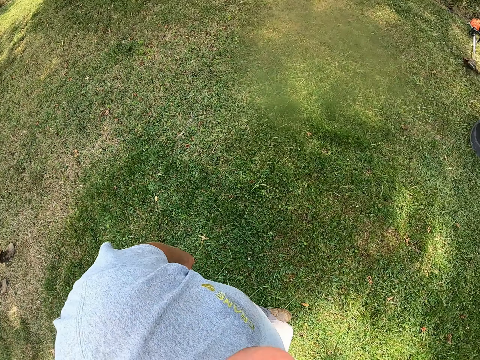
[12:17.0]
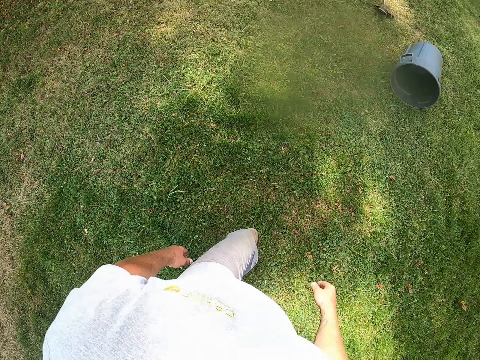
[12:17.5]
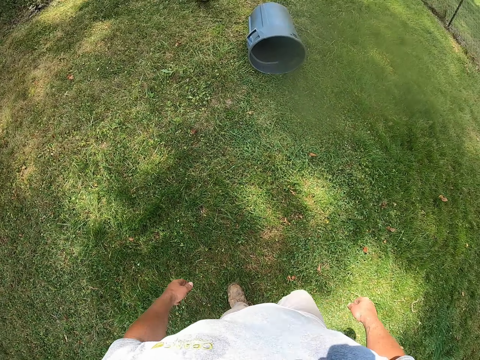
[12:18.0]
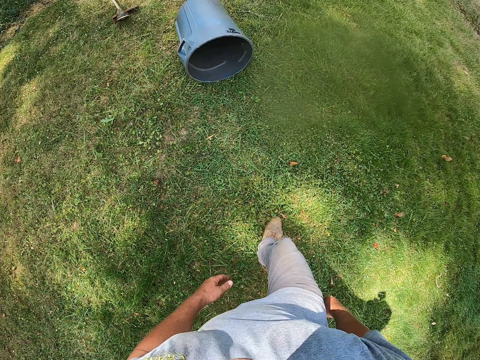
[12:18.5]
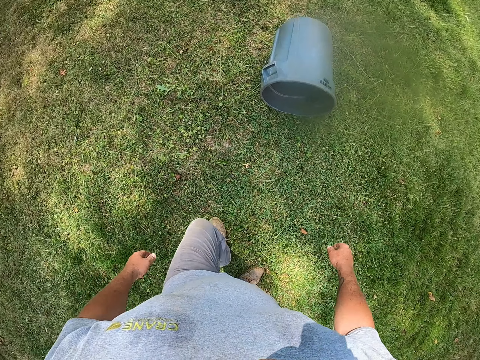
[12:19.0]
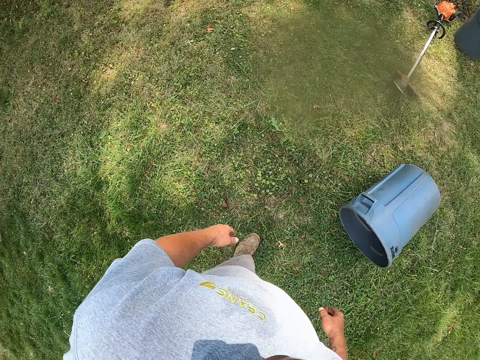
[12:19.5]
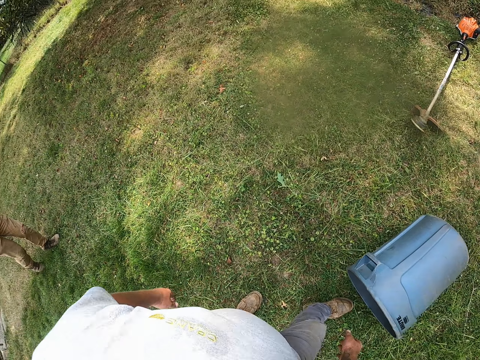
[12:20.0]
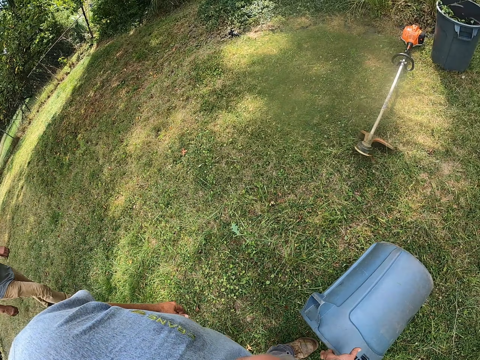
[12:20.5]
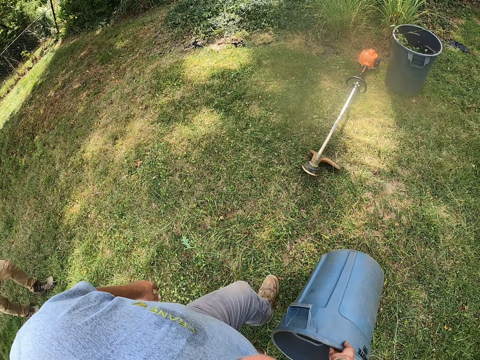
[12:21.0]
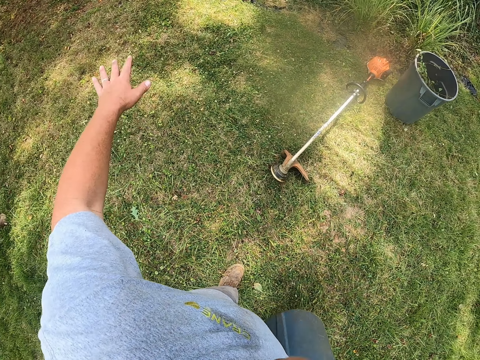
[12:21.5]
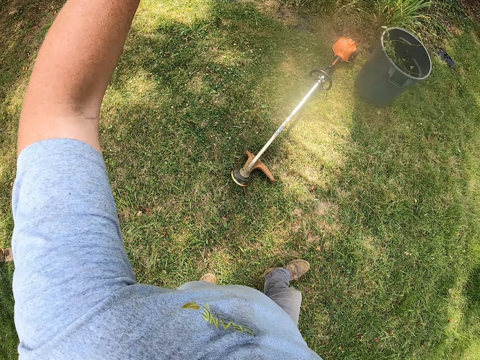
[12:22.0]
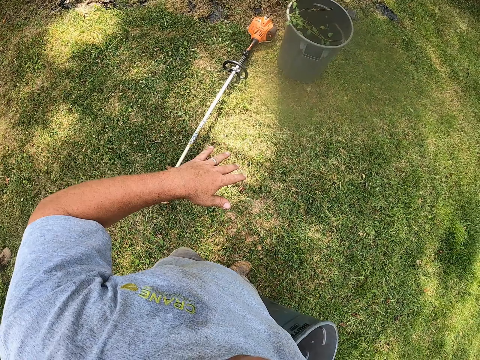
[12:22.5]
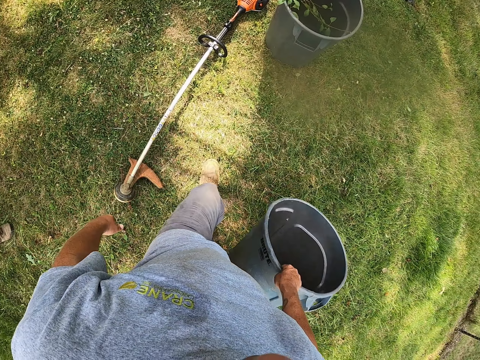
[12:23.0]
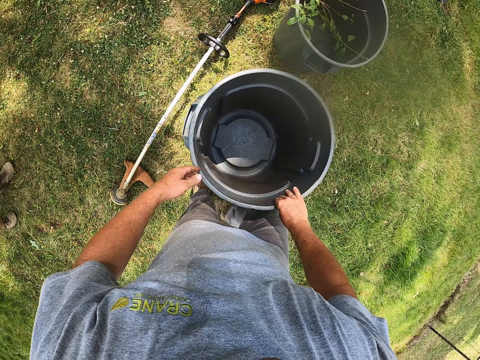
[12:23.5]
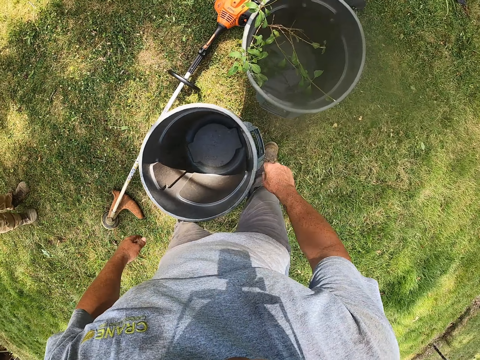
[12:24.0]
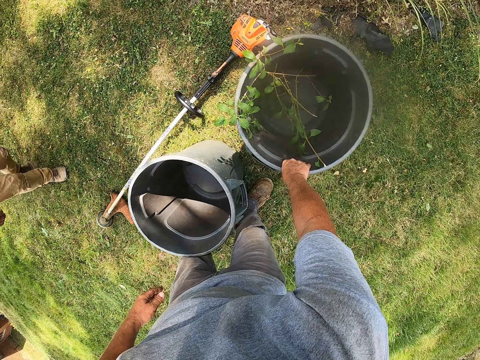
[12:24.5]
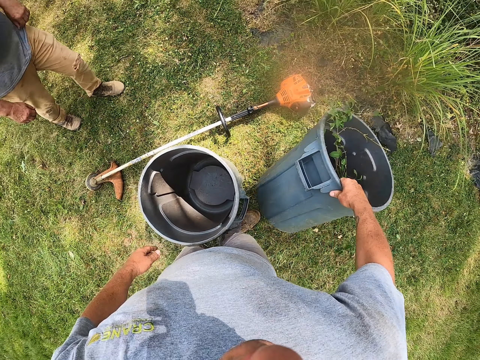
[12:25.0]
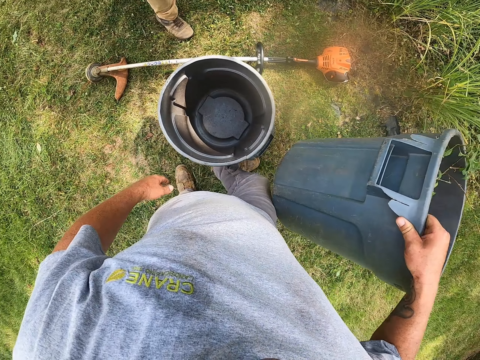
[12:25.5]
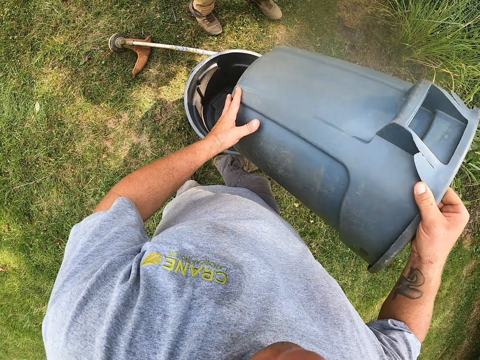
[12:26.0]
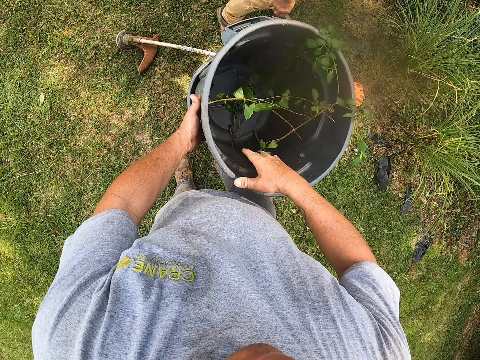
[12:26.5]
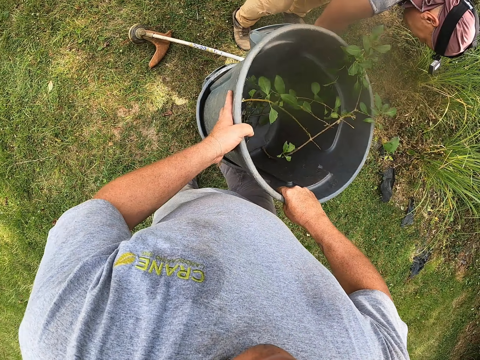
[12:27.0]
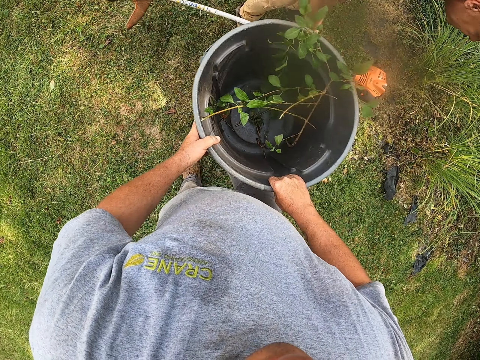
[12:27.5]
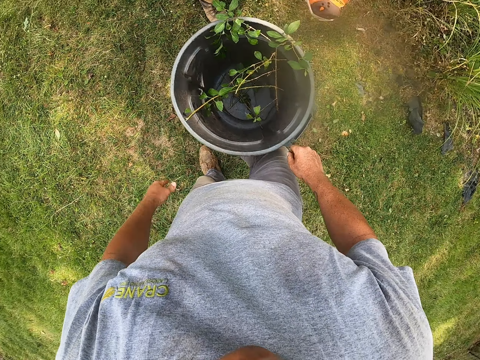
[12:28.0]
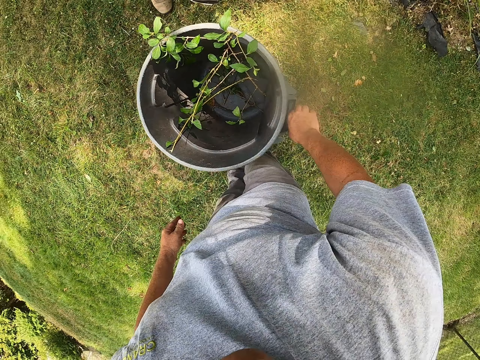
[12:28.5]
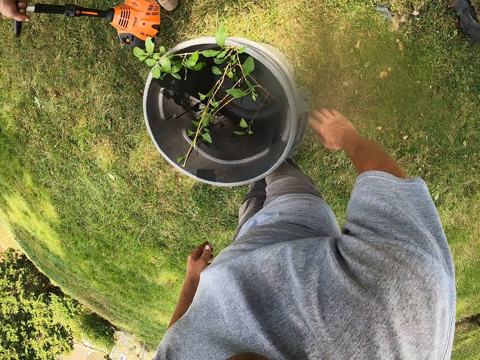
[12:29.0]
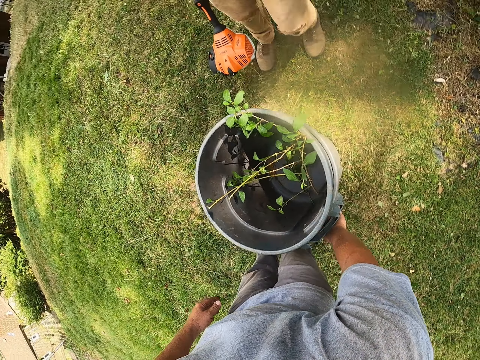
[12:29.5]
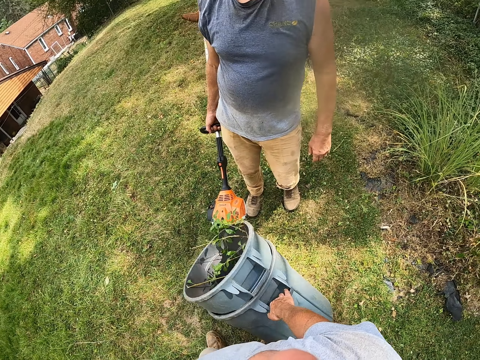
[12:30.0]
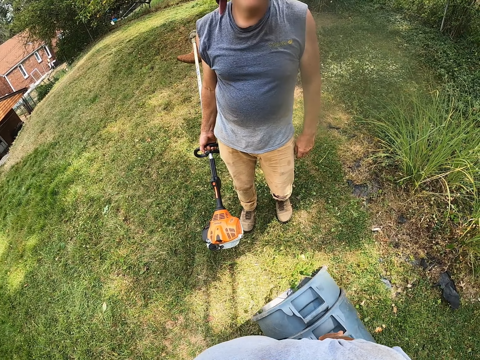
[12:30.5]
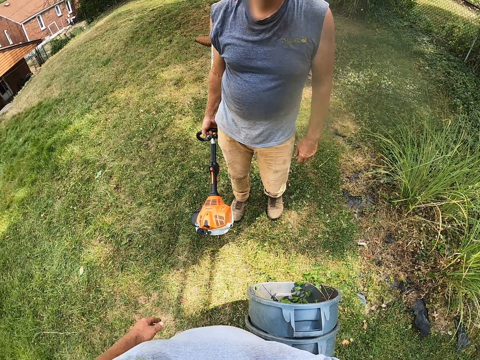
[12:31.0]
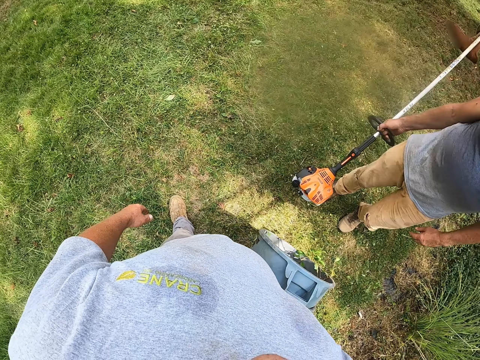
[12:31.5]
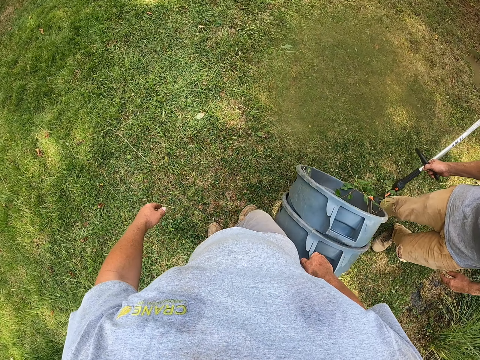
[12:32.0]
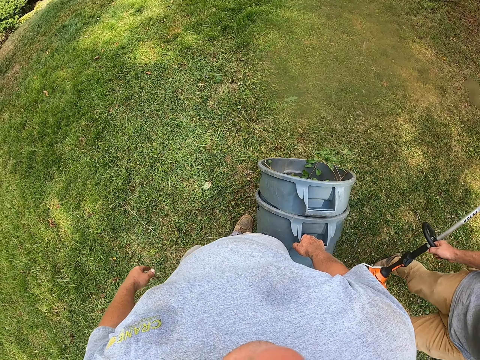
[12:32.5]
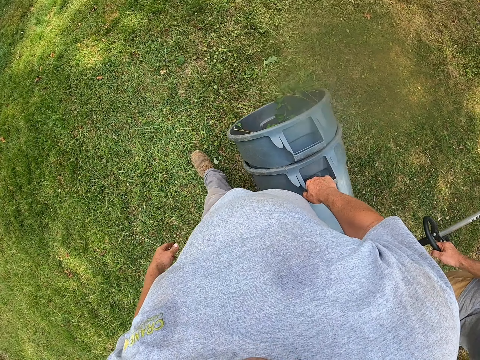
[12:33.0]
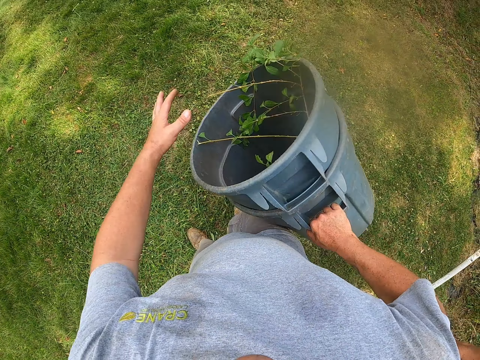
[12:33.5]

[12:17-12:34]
The camera wearer picks up a trash can or bin. They drop the trash can. They hold the trash can. They stack the trash can. They pick up the bin. A man picks up a hedge shear. The camera wearer lifts the trash cans. They move around.

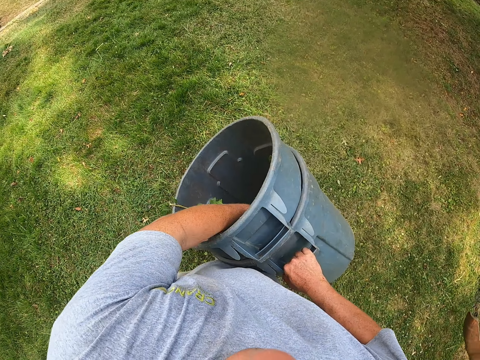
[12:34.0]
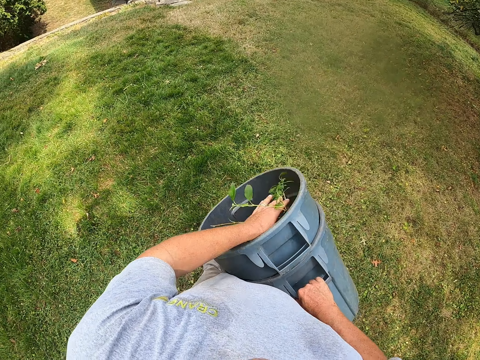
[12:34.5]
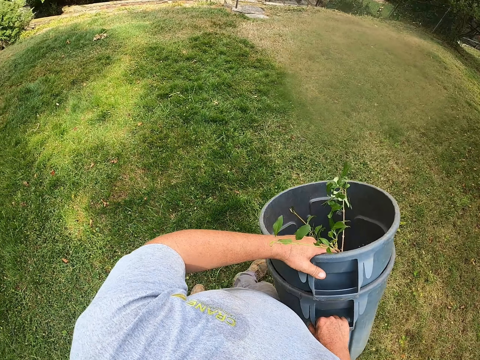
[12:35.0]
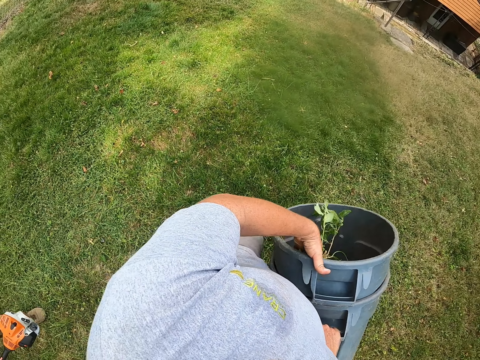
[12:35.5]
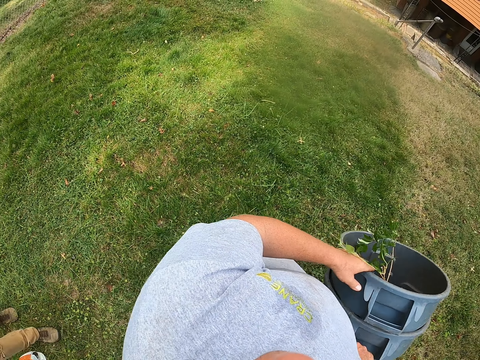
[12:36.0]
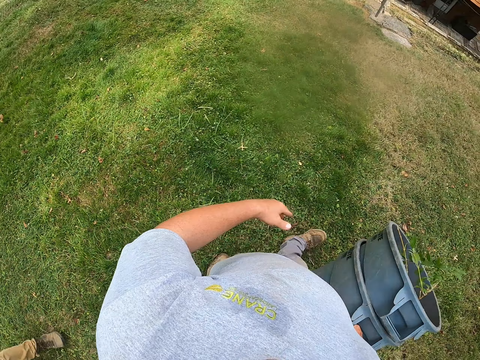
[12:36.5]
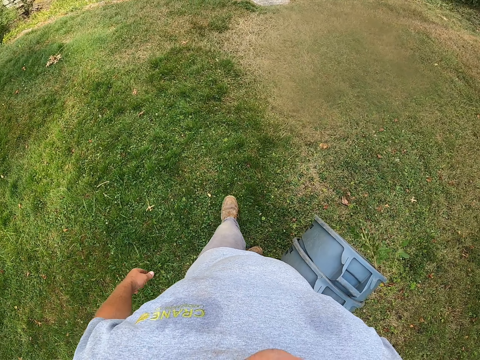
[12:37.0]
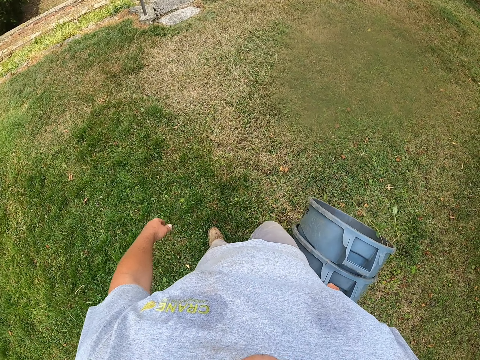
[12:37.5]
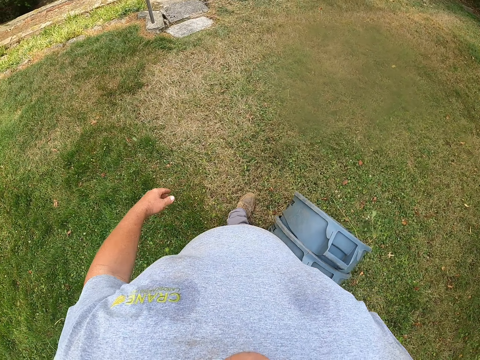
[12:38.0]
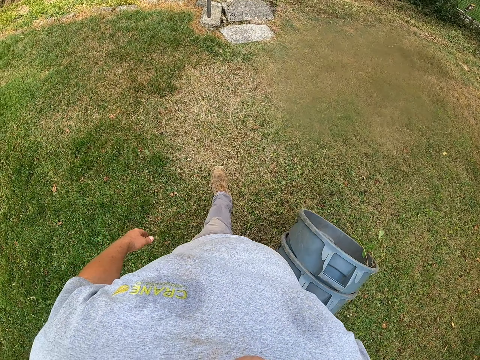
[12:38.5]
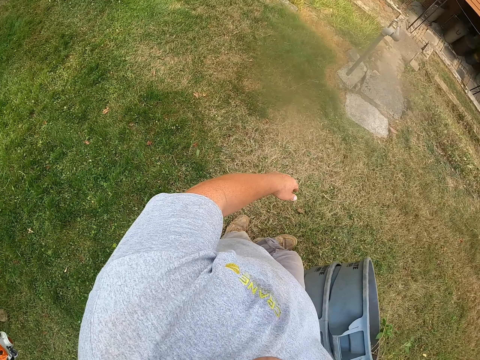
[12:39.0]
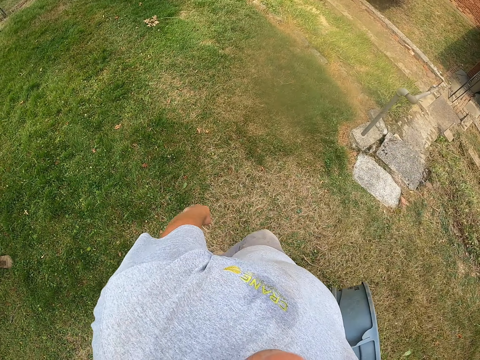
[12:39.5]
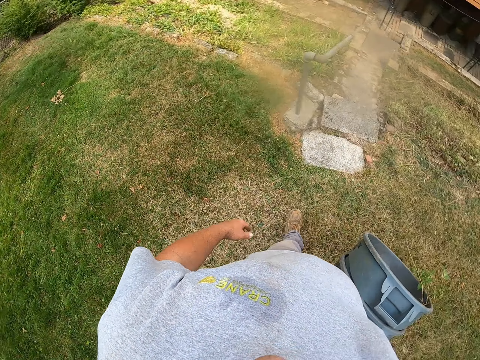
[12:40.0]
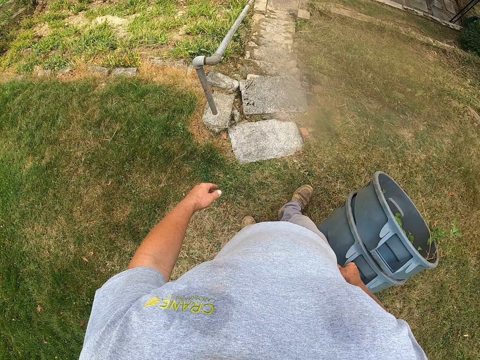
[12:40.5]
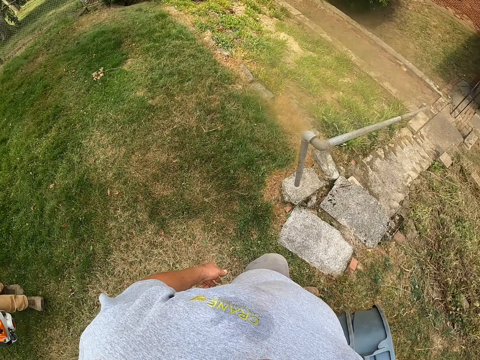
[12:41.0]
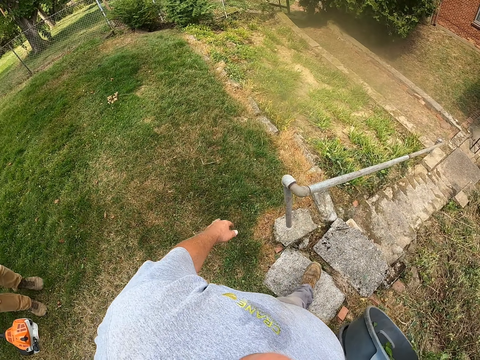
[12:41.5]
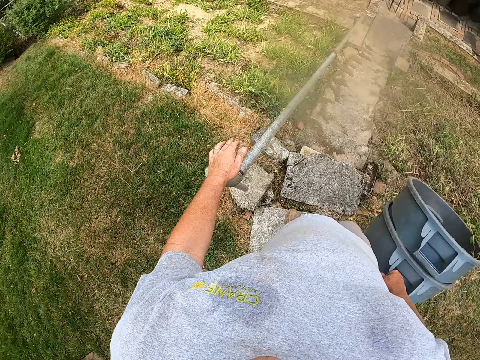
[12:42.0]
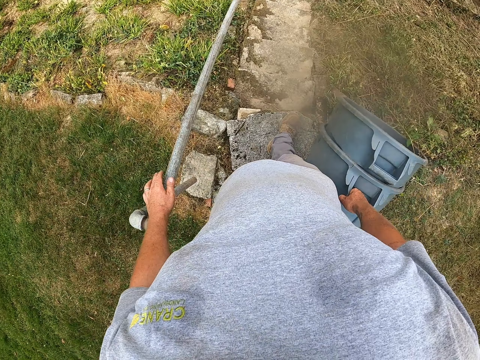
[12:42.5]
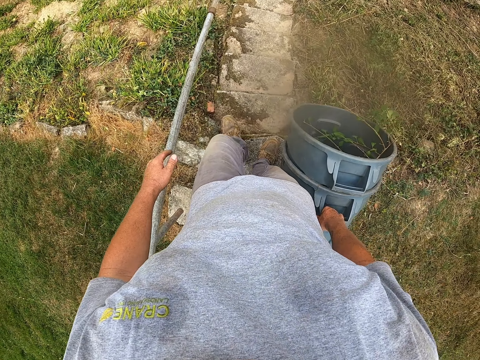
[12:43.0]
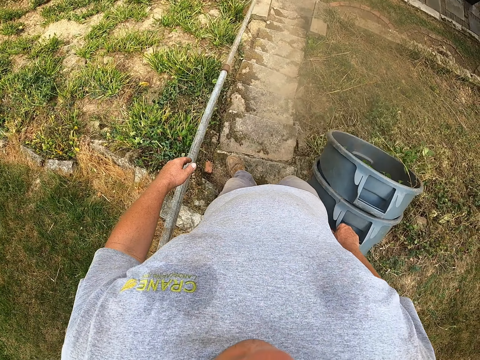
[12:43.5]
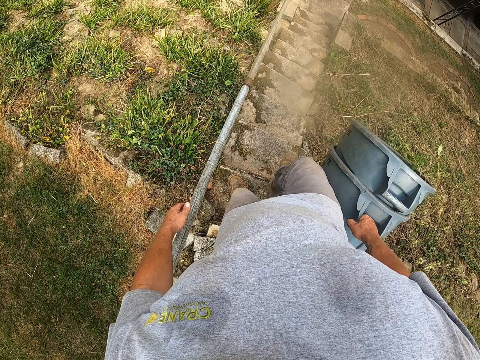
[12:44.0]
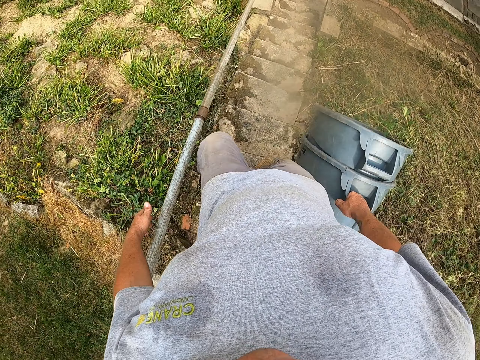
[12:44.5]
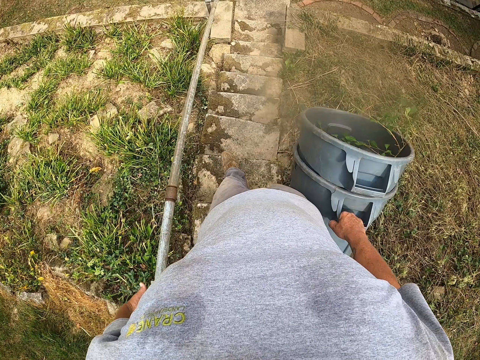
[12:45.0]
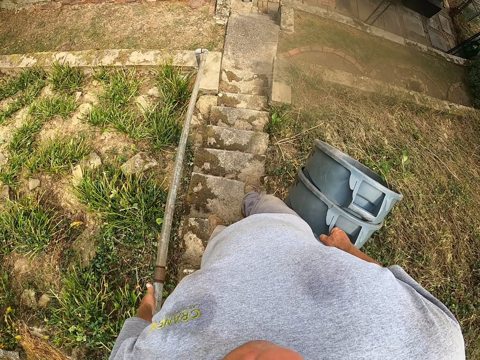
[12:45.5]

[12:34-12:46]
The camera wearer adjusts twigs. They walk. They hold a trash can. They look around. They hold a staircase rail. They walk.
